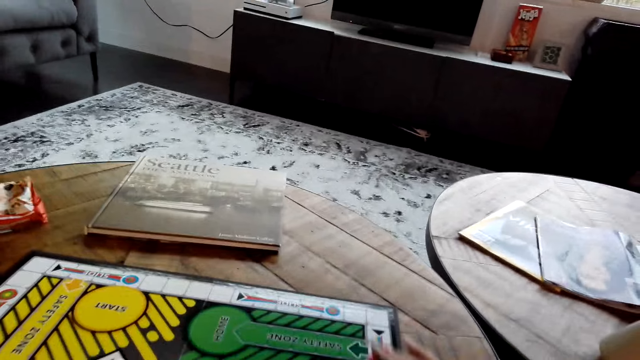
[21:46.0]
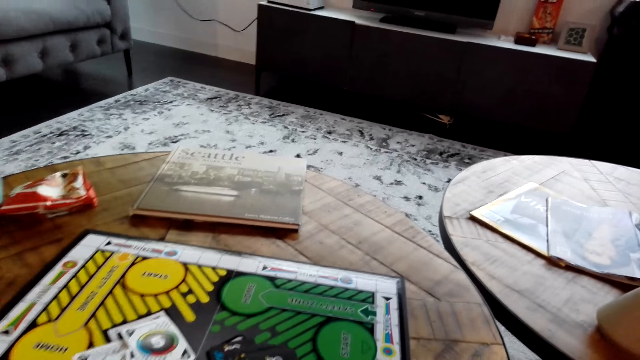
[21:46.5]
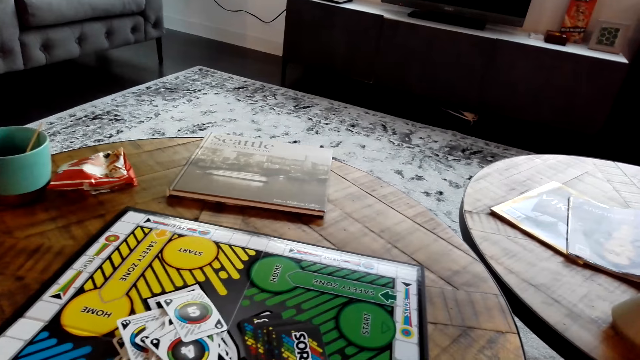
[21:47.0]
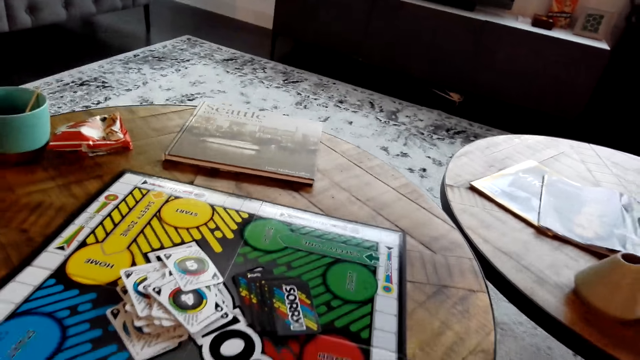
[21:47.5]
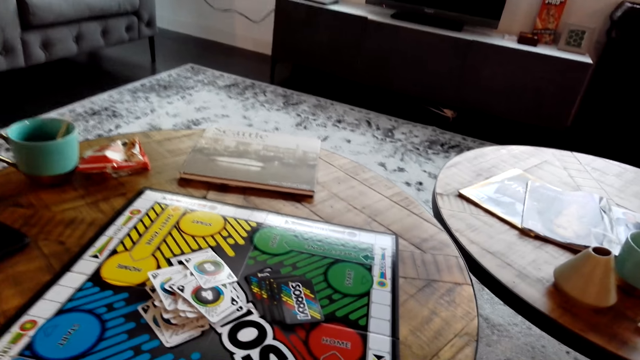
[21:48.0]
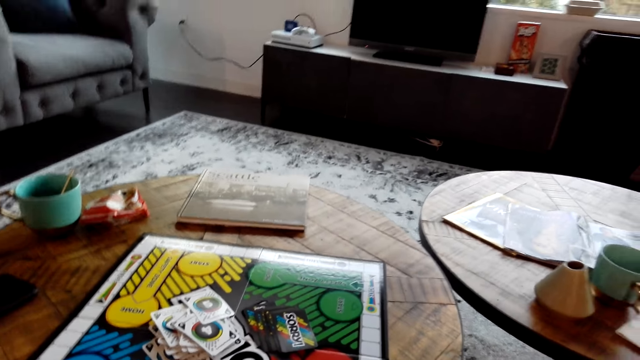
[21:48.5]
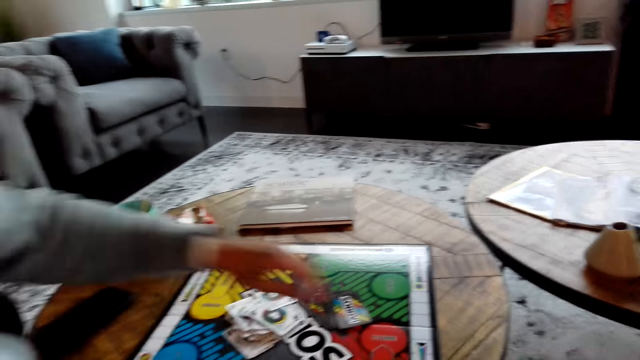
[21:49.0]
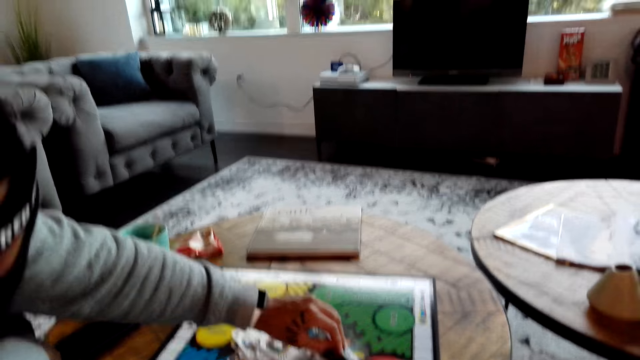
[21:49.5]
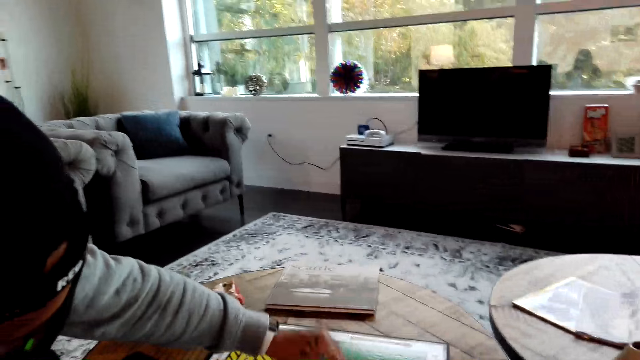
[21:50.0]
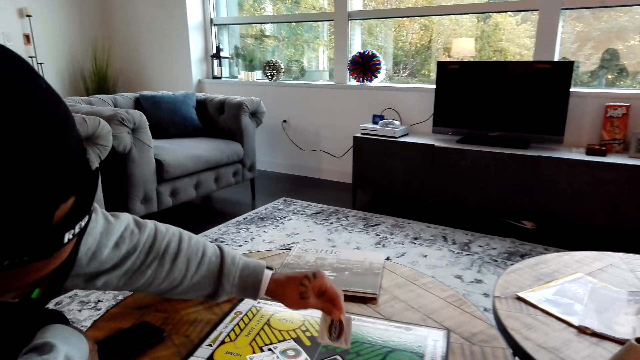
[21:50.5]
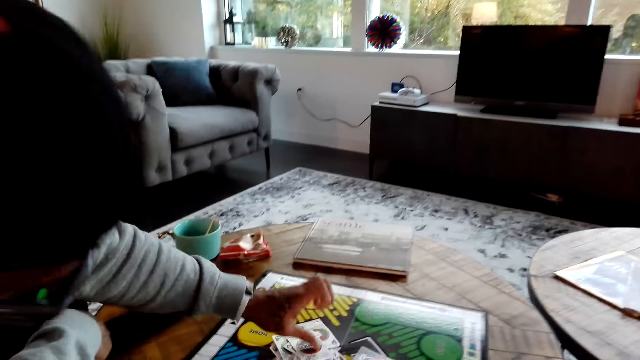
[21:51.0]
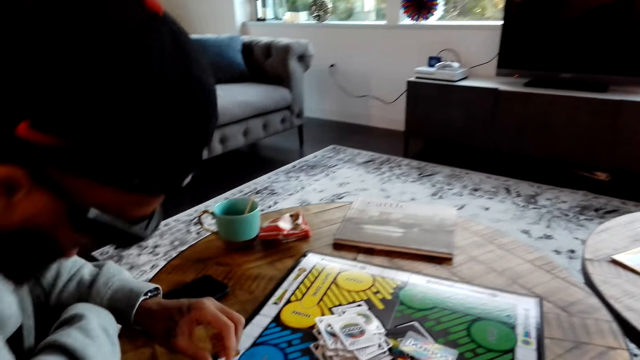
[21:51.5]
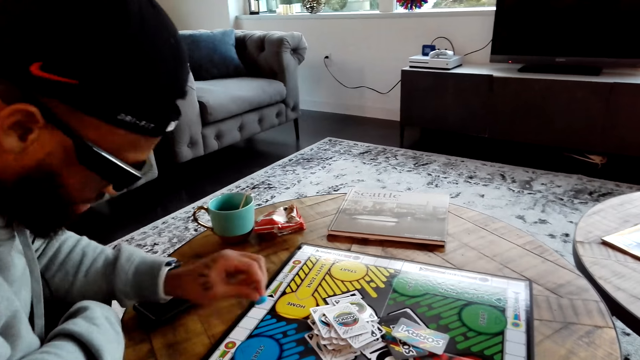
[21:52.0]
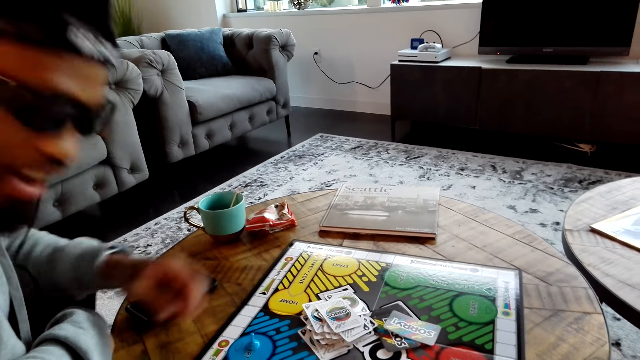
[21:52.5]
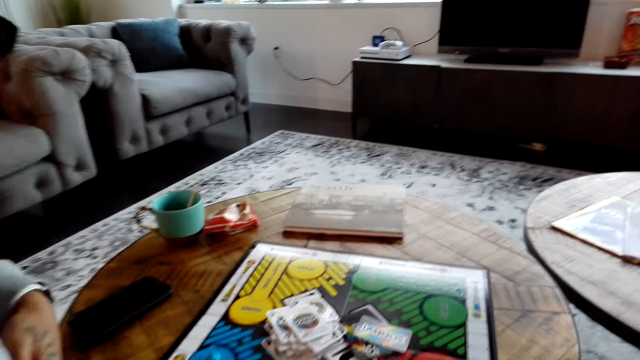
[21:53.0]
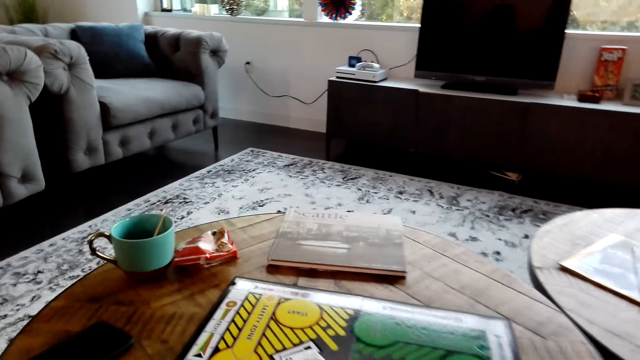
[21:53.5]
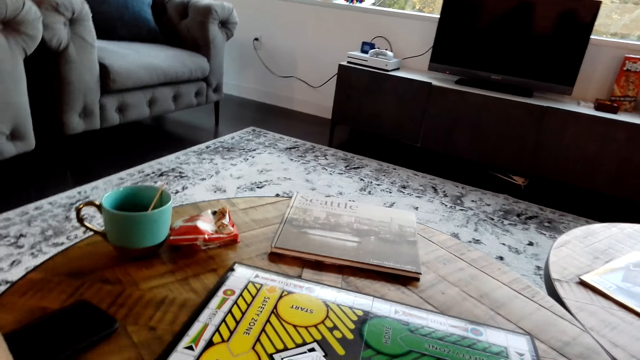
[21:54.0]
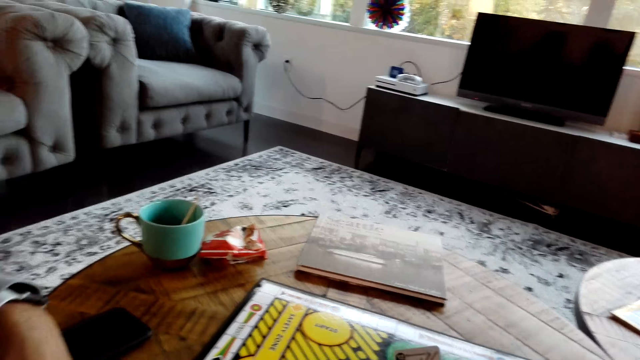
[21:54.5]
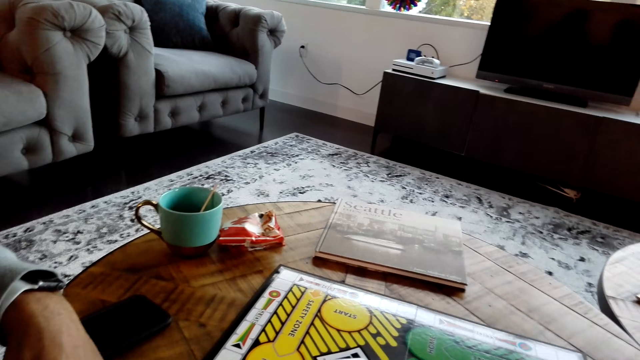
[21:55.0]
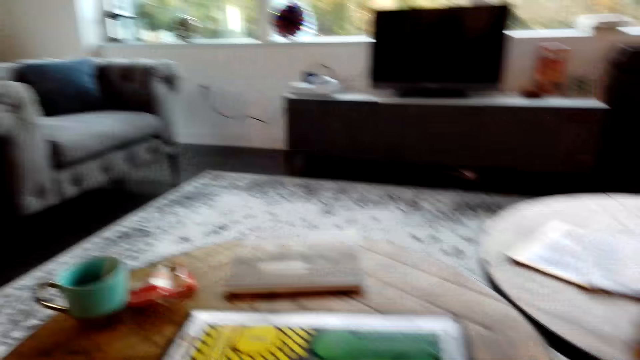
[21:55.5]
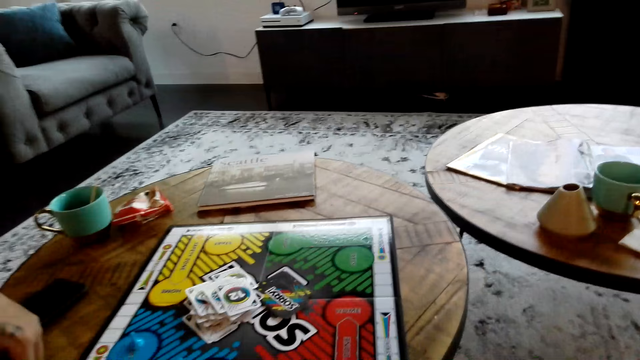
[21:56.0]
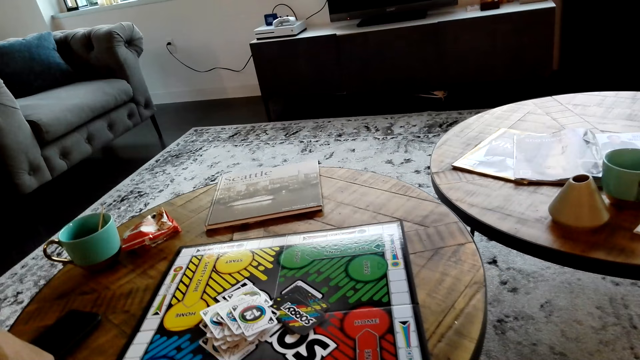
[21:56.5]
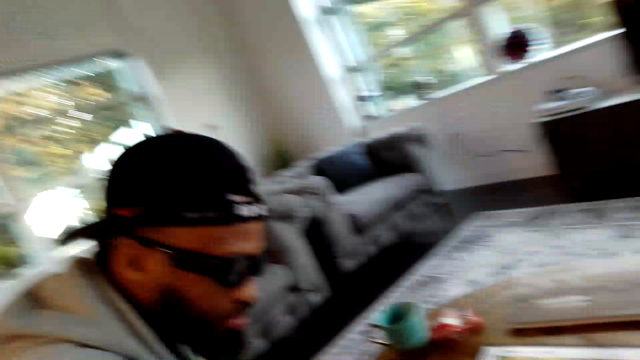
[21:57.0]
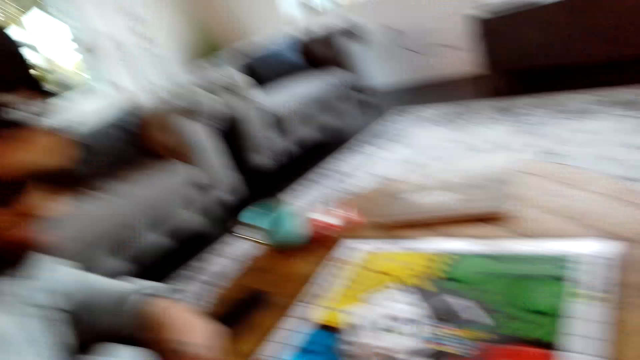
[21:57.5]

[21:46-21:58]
The camera wearer picks up something. They move the meeple on the card game board. A man picks up a card. The man places the card on the other cards. The man picks up an object and places the object on the card game board.

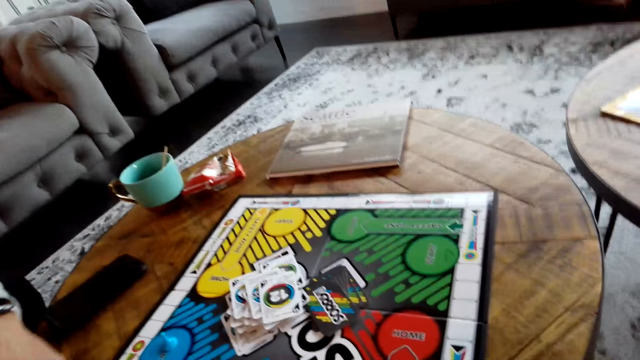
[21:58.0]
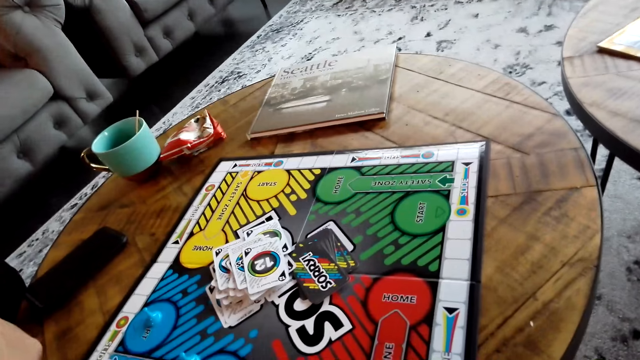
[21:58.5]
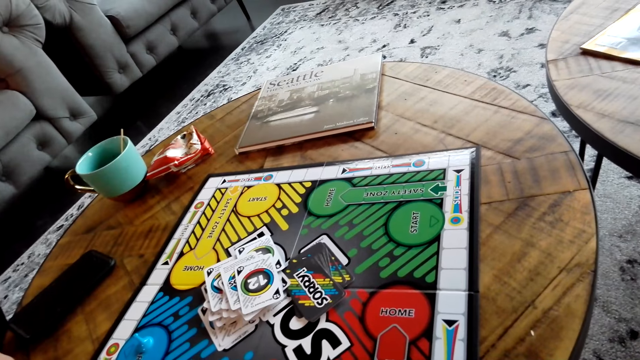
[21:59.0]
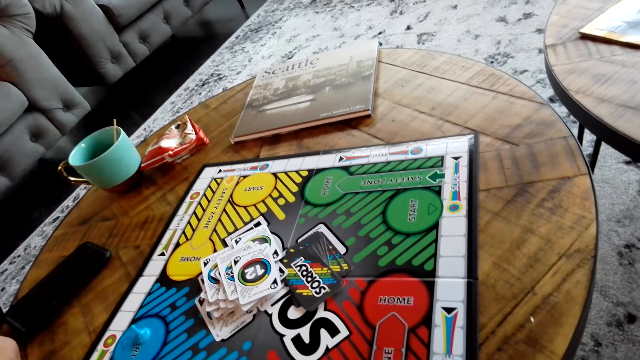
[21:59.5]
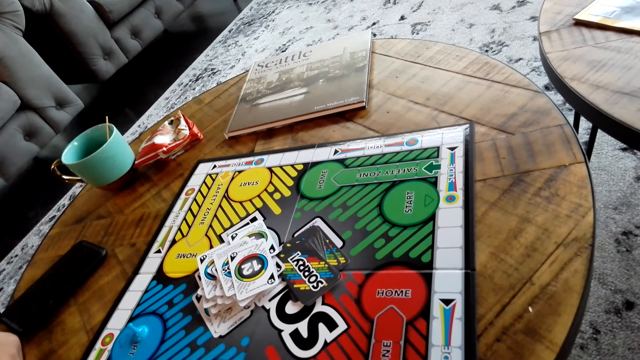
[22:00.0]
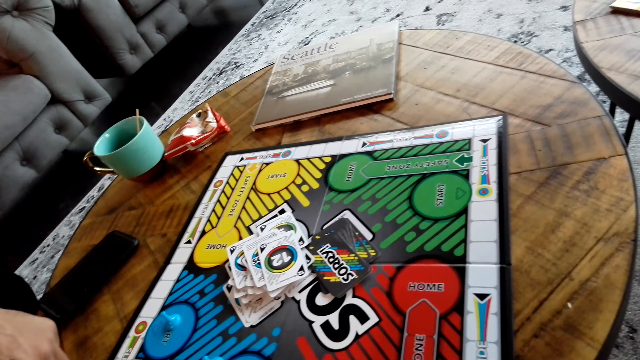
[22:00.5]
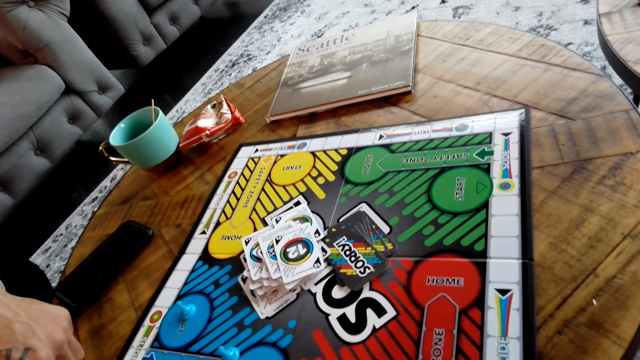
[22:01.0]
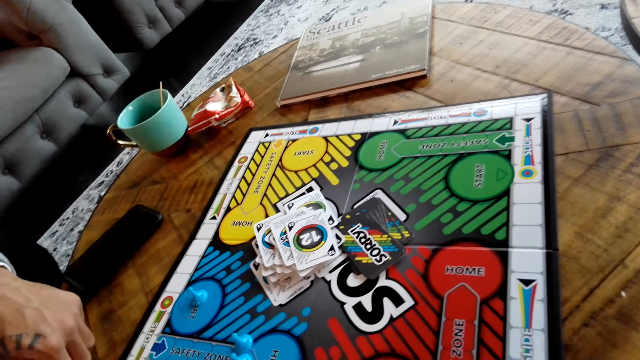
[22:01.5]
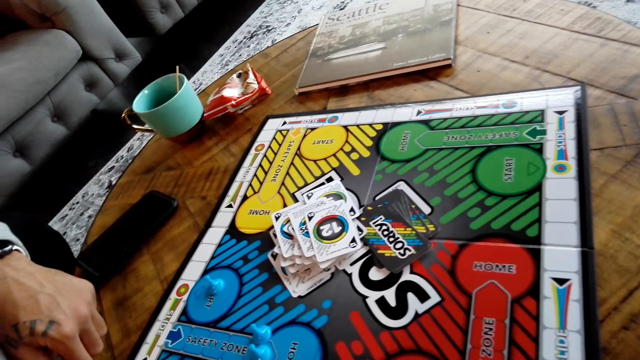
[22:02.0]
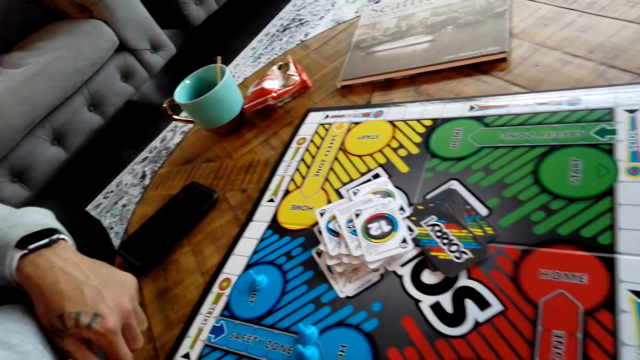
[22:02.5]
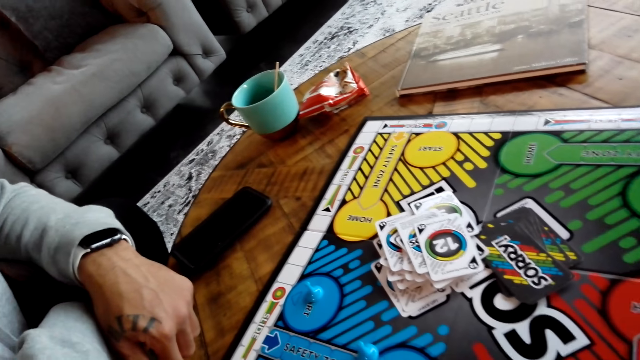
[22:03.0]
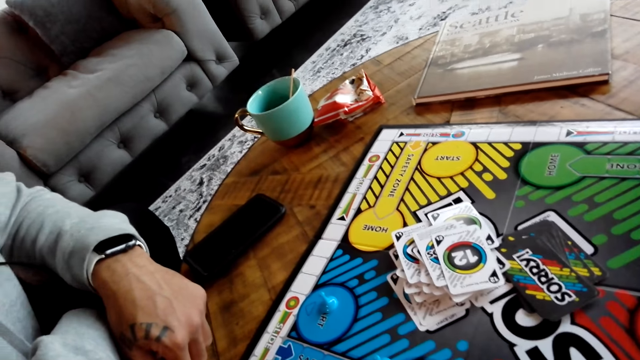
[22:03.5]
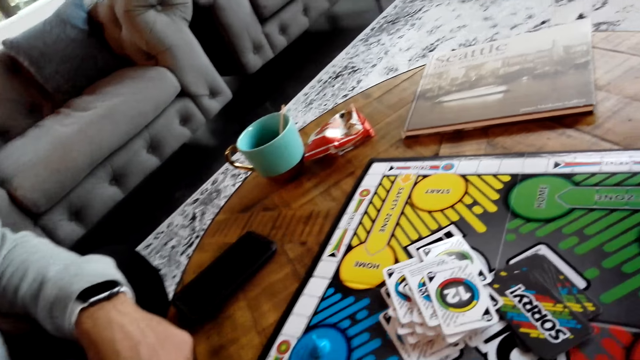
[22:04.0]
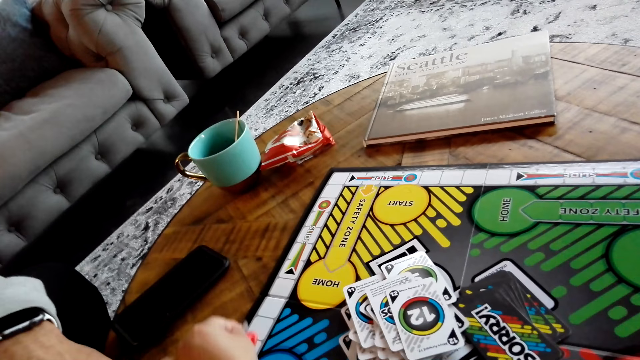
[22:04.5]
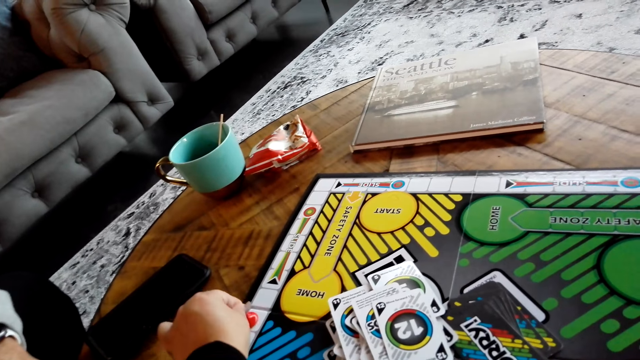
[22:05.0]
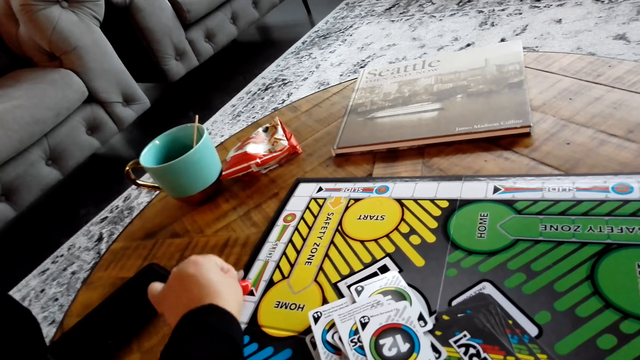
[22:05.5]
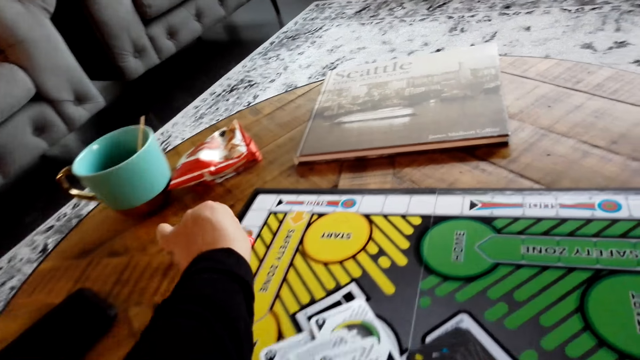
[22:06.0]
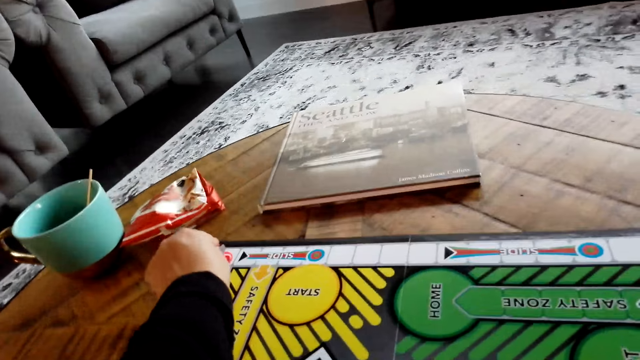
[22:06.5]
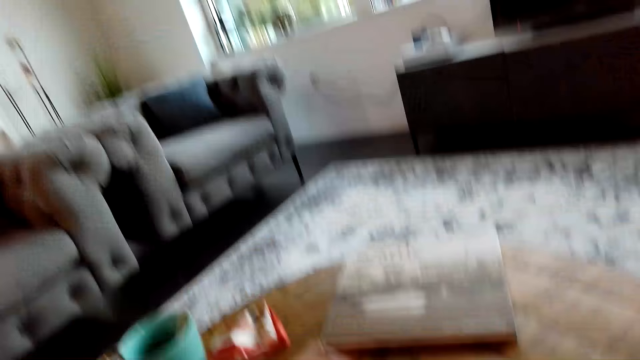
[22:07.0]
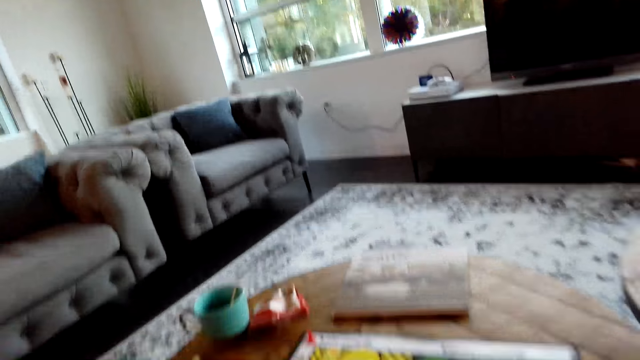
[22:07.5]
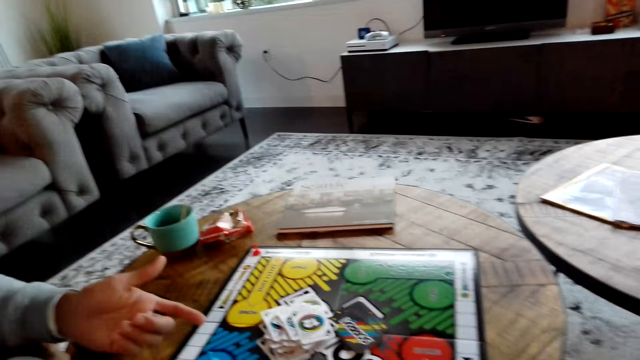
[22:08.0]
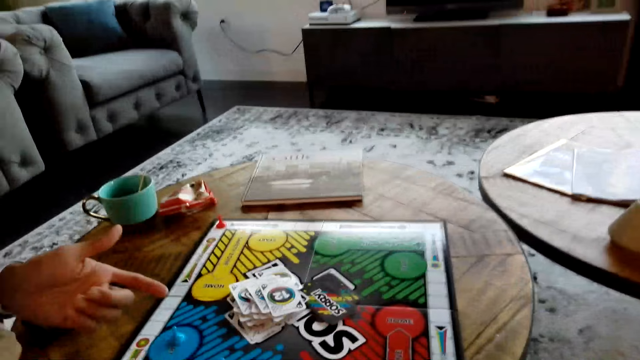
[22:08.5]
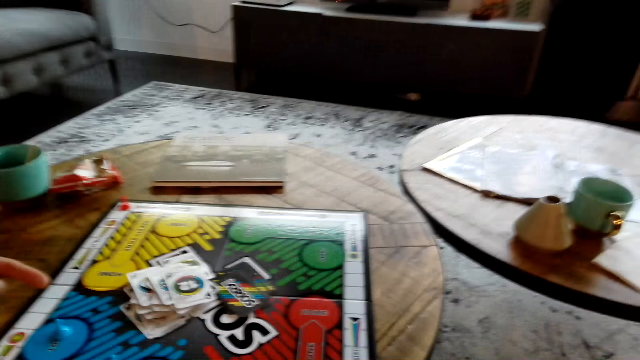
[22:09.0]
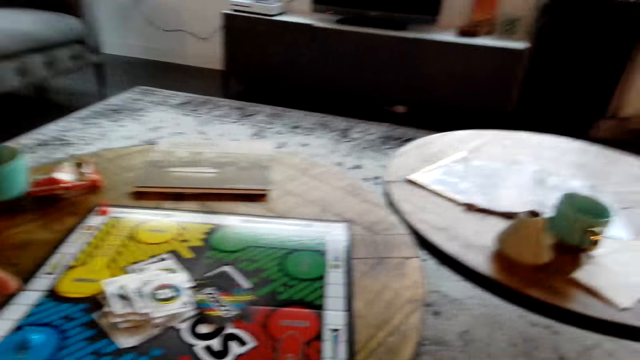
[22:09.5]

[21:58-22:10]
The camera wearer moves the meeple on the card game board. A man converses with the camera wearer. The camera wearer converses with the man.
